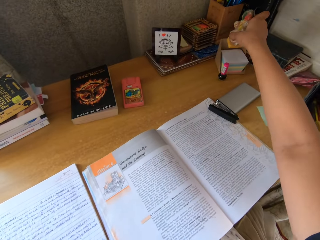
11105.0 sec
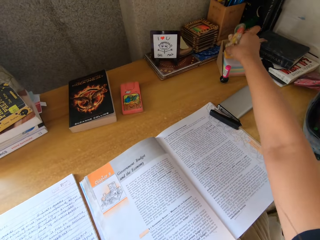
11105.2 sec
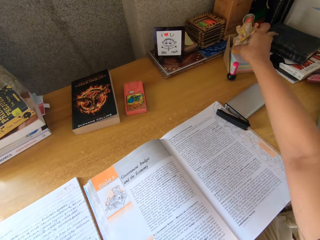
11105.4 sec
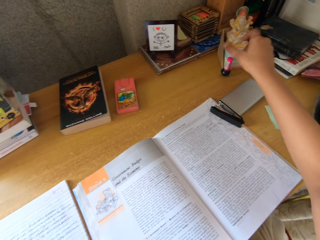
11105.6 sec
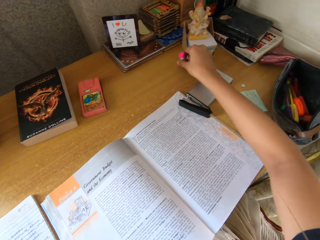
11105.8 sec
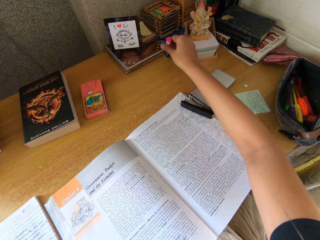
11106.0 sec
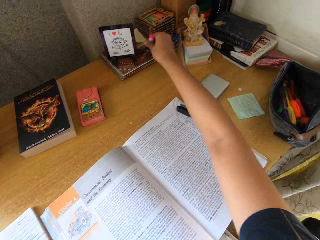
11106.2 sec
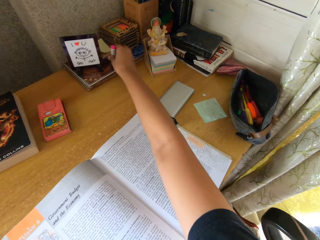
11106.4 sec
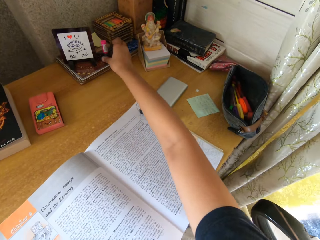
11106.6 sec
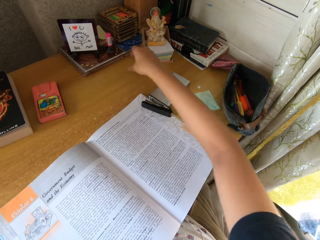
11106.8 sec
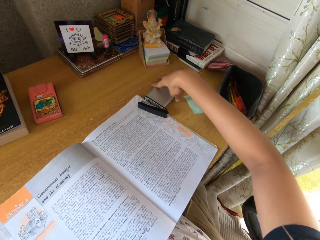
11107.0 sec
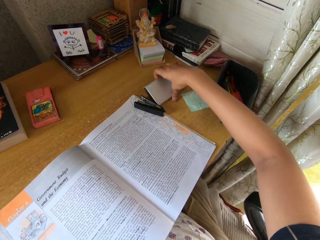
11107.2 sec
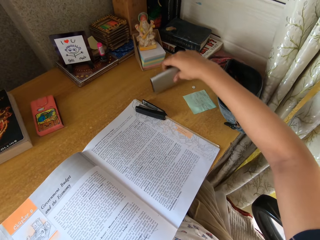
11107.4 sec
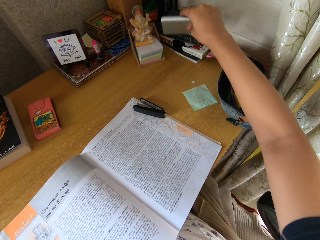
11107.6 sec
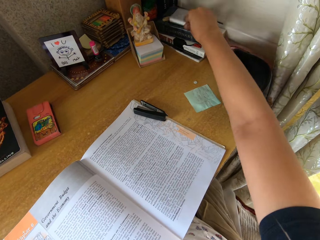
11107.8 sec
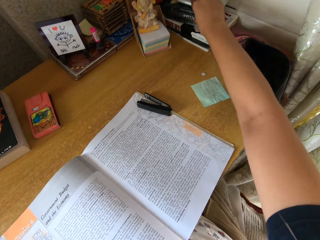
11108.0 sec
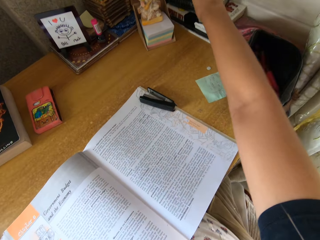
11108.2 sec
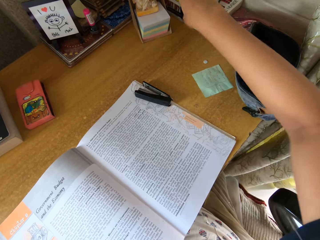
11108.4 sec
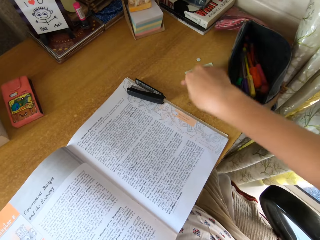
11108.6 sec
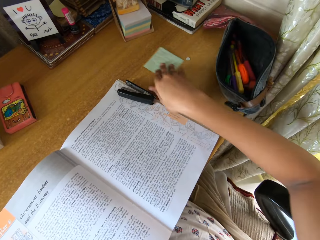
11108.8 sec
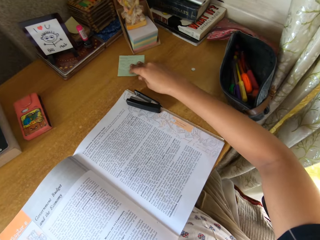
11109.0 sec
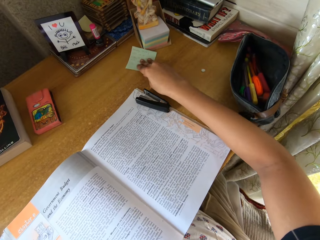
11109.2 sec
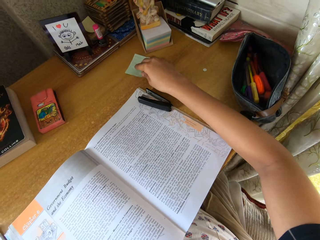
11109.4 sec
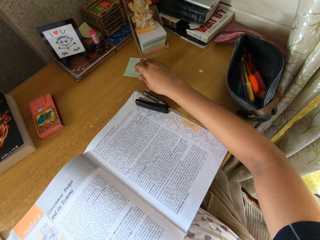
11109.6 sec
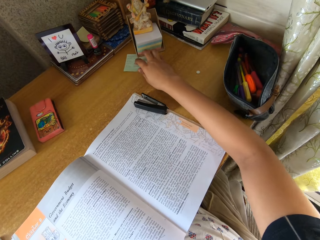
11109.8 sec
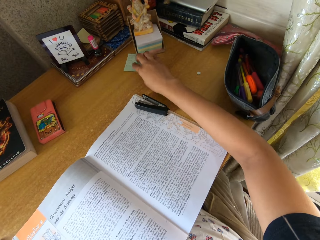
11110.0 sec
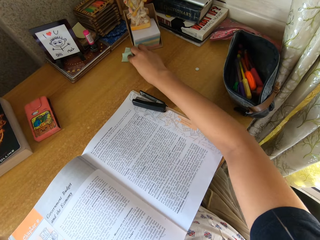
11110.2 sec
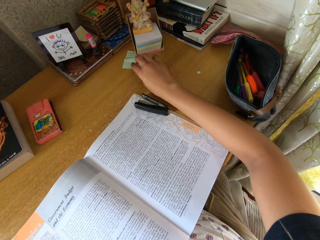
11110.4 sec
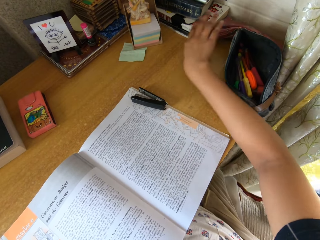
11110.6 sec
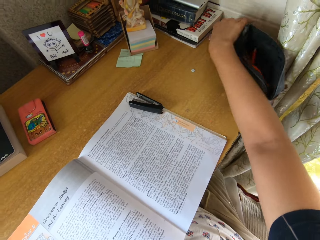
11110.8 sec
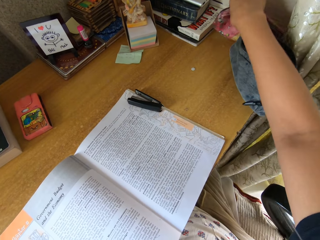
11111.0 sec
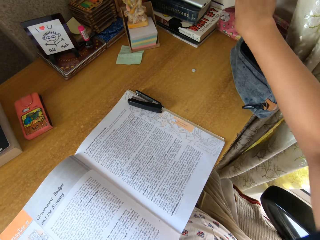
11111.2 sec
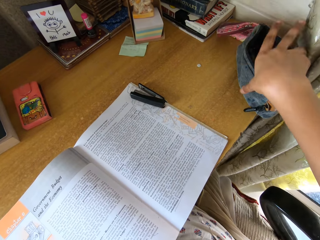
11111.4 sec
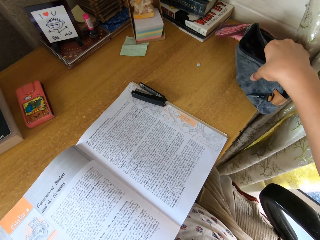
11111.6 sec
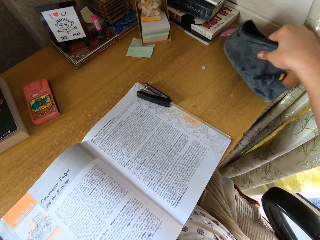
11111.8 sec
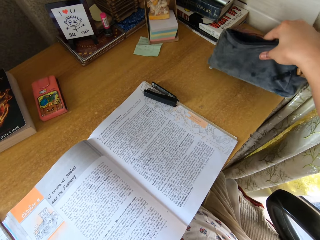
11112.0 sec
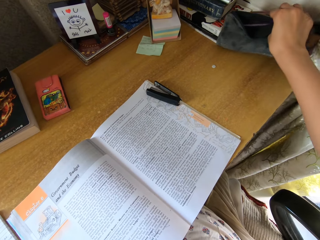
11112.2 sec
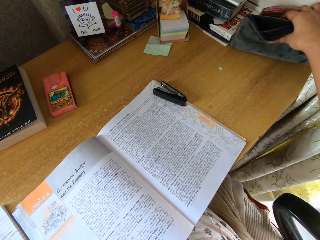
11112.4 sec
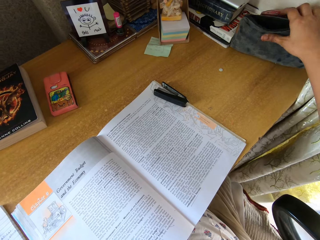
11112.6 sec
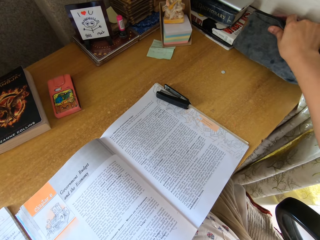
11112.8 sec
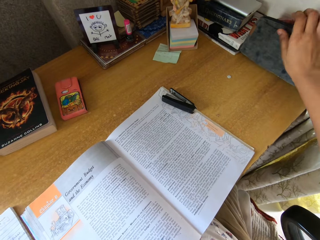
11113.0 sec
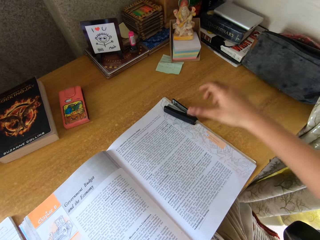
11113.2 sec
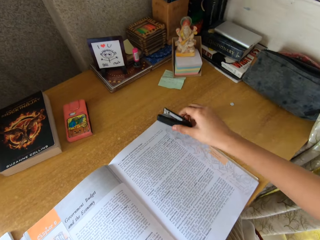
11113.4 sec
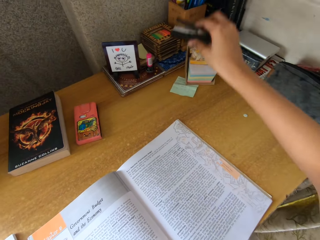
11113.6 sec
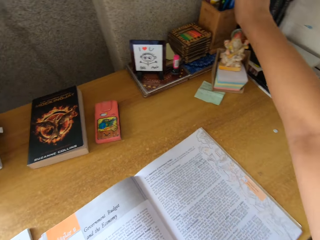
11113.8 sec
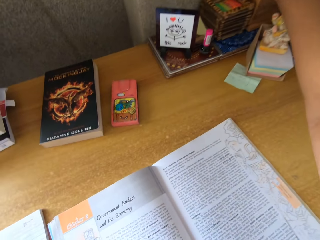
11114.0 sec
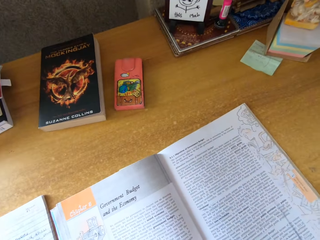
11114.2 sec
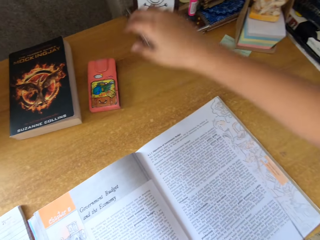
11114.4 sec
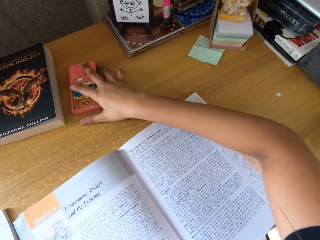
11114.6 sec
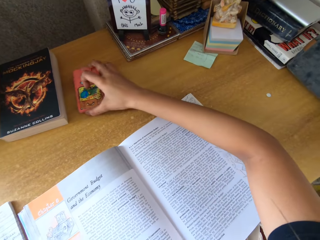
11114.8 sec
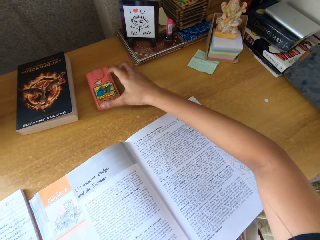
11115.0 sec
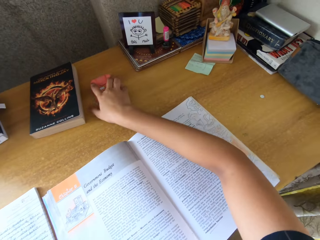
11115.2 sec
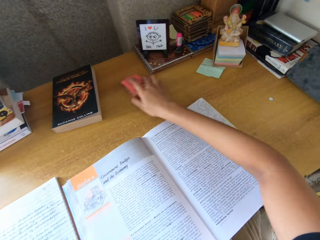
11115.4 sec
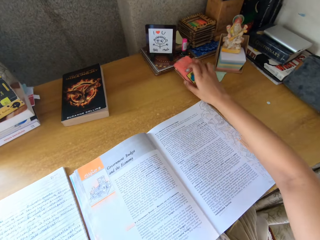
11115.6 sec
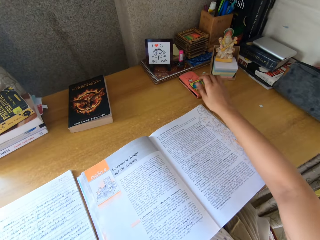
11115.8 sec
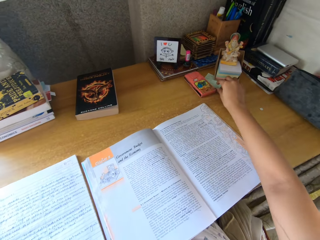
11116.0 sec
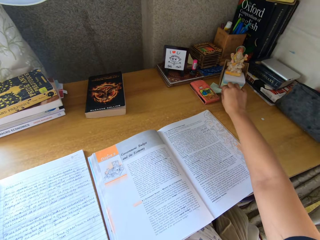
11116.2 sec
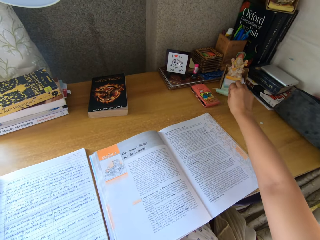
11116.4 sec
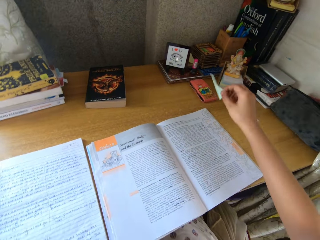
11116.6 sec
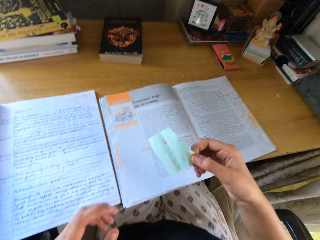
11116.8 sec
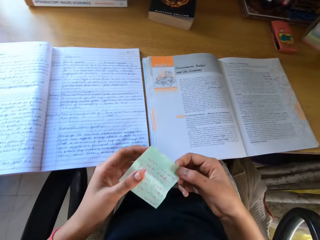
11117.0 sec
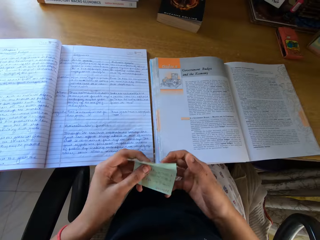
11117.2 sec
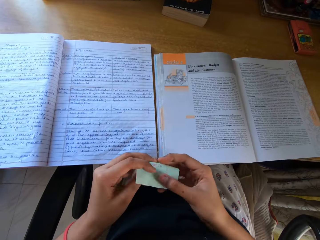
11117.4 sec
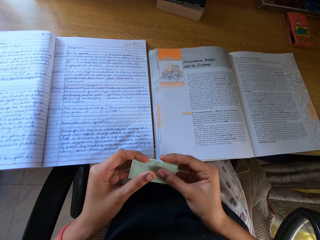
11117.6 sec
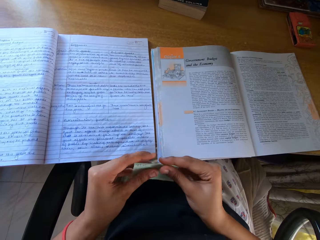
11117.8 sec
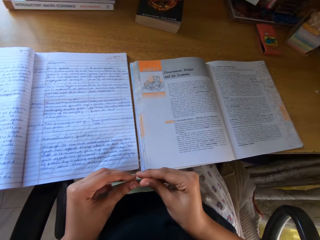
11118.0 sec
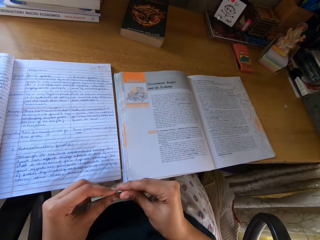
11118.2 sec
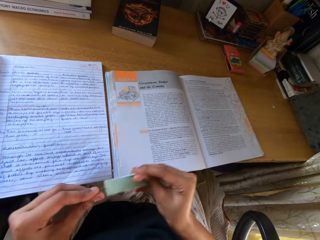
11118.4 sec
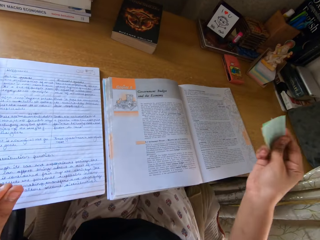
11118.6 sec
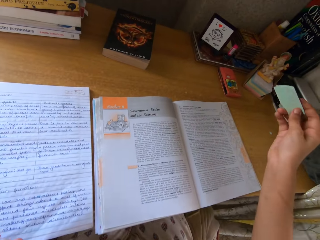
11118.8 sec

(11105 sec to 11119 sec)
The camera wearer puts the statue in a box. They move a bottle on the table. They pick up a phone from the table. They put the phone on top of a book. They move a piece of paper on the table. They arrange bags on the table and drag the bags on the table. They pick up a stapler from the table. They put the stapler in the box. They move the phone on the table. They pick up a paper from the table. They fold the paper.

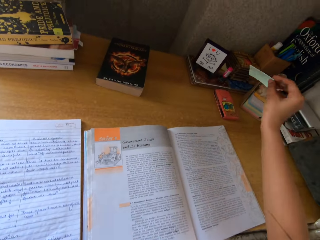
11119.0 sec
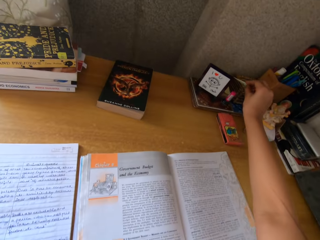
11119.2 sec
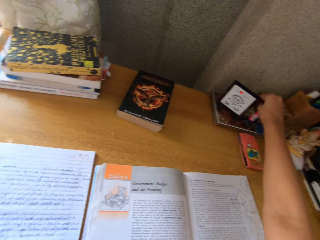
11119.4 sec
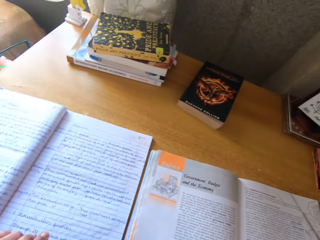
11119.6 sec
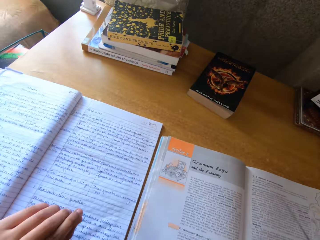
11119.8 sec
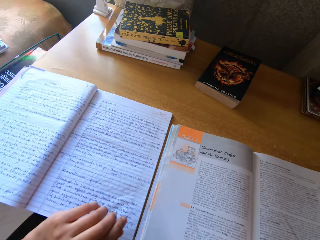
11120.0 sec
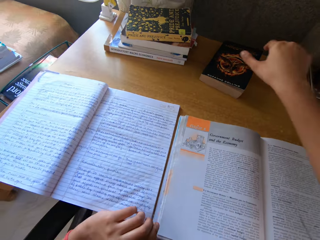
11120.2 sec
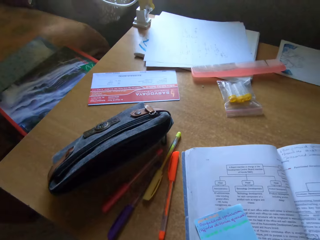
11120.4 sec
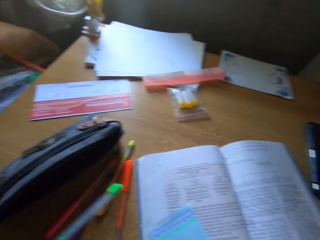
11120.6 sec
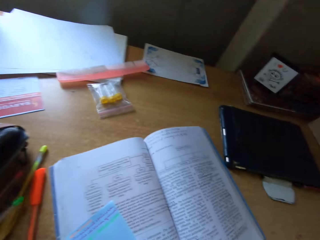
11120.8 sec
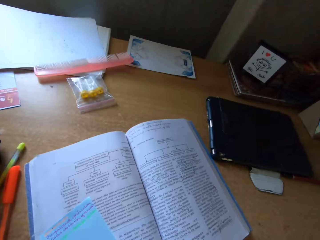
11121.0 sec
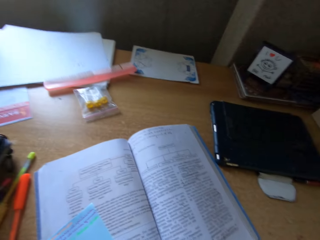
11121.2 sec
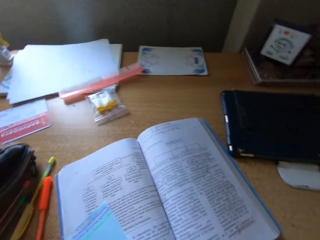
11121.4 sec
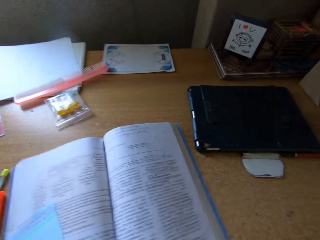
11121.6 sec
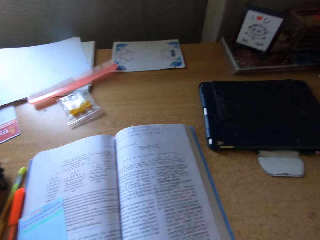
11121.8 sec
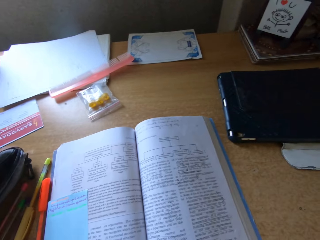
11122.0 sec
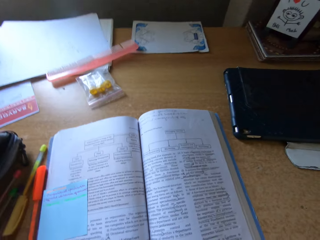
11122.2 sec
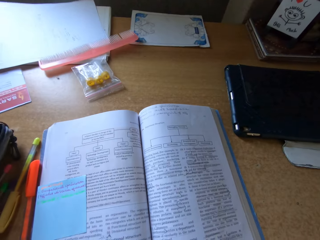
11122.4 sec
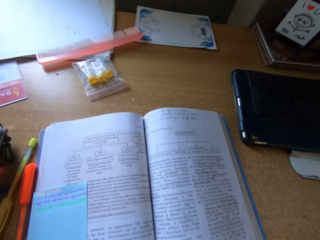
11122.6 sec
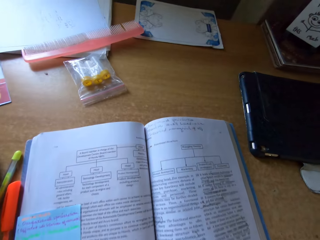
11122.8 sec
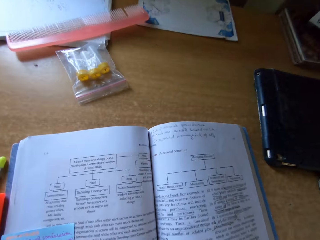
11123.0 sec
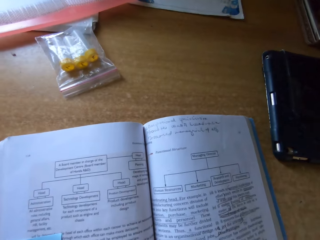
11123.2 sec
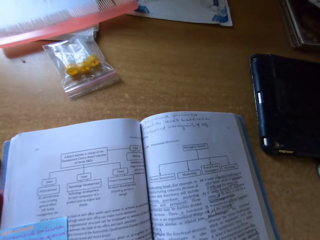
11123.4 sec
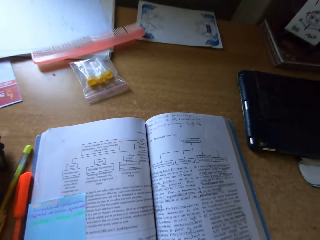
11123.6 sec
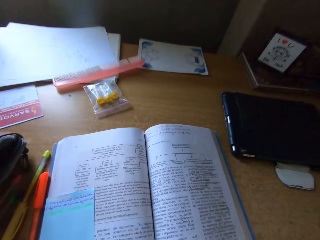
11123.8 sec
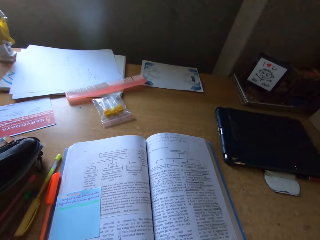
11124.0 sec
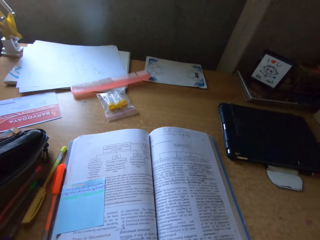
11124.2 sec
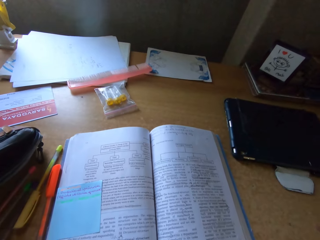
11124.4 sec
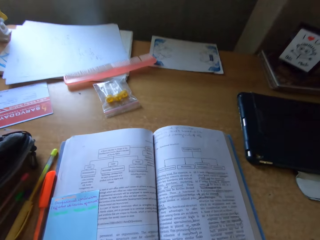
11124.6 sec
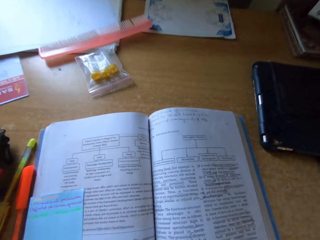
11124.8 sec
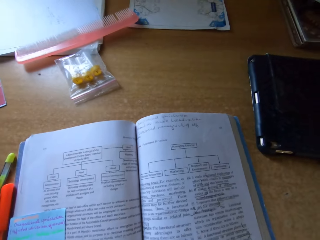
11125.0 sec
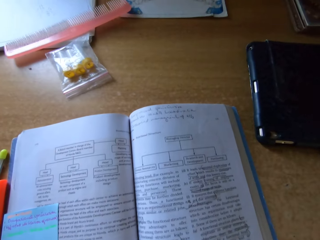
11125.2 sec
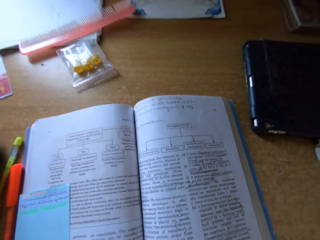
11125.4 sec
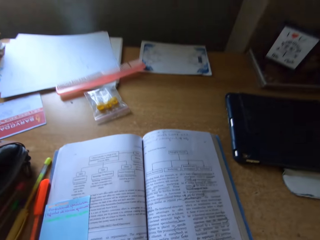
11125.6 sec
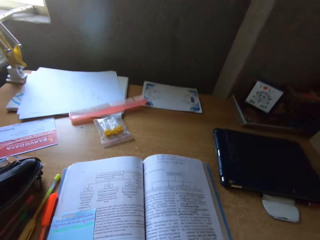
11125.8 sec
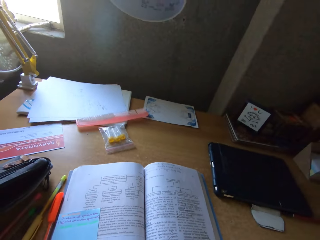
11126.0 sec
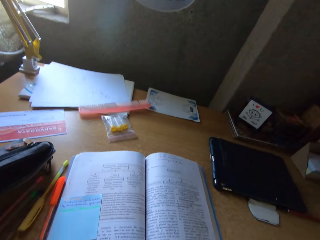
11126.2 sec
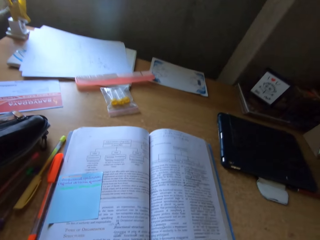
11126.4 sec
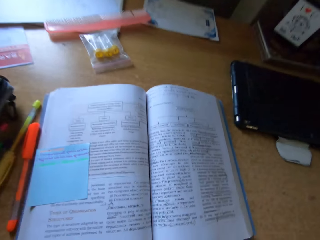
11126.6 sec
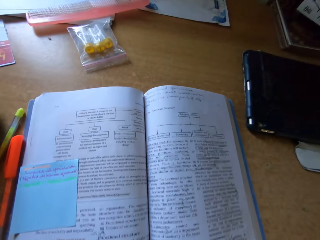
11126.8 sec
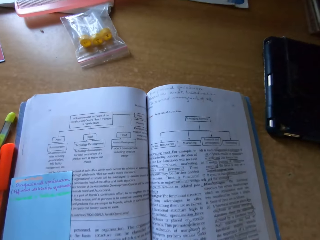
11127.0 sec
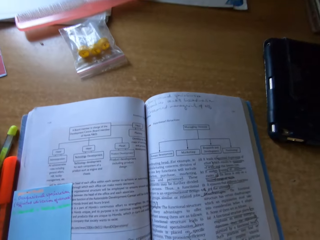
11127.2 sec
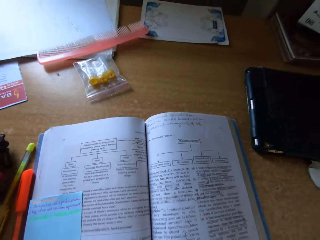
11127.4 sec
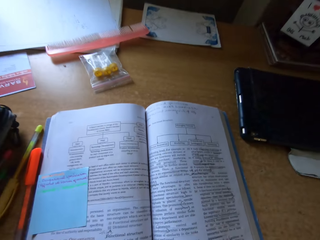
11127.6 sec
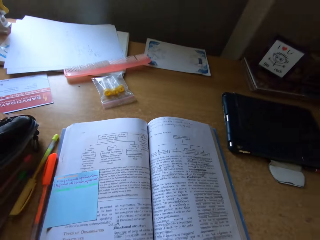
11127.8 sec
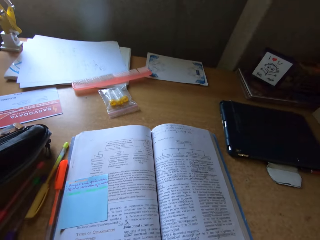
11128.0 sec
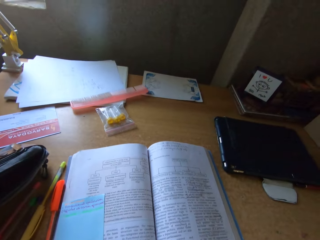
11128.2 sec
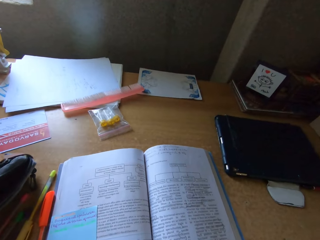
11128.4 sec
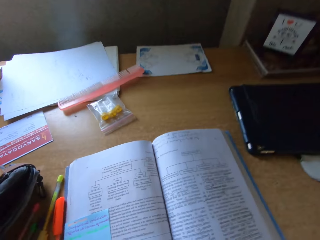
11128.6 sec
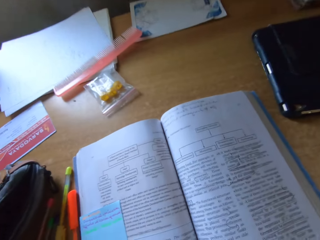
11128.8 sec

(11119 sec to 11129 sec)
The camera wearer puts the paper on a book on the table. They look around. They read the book.
